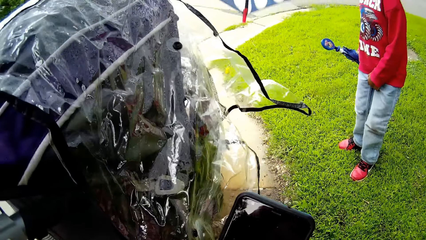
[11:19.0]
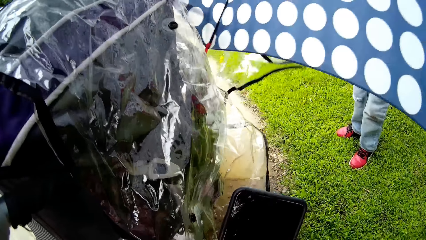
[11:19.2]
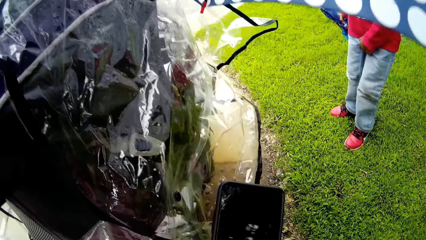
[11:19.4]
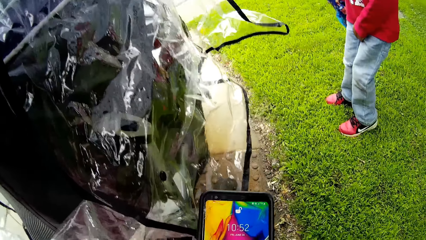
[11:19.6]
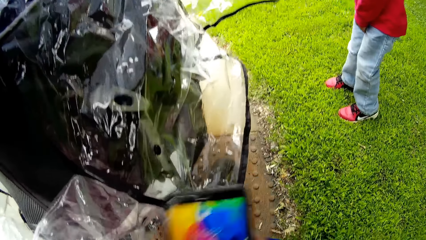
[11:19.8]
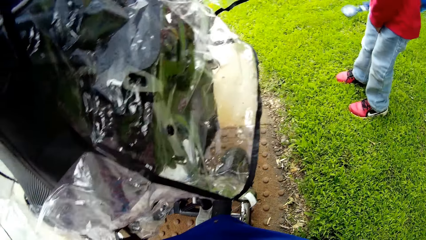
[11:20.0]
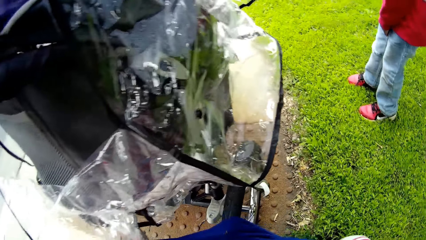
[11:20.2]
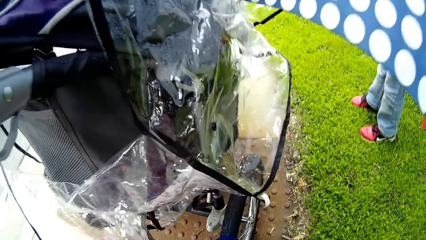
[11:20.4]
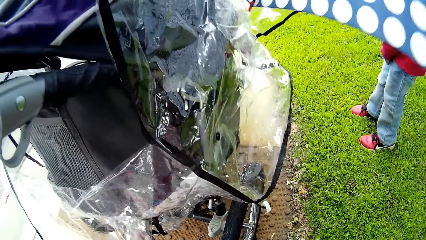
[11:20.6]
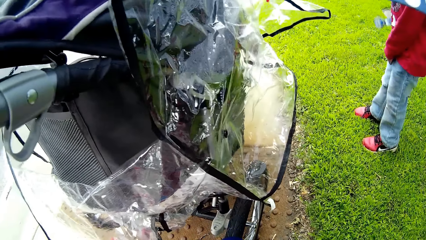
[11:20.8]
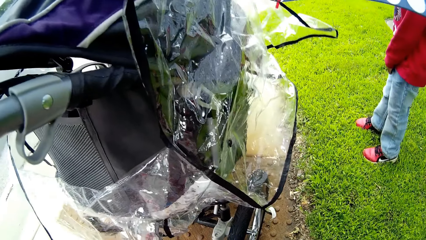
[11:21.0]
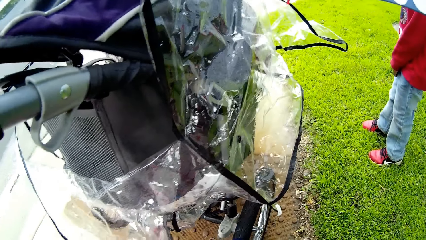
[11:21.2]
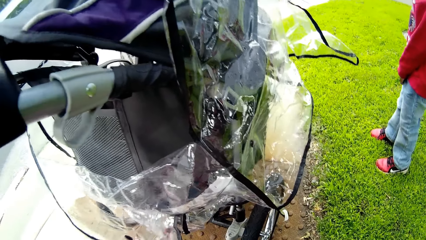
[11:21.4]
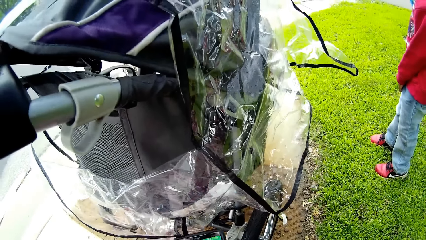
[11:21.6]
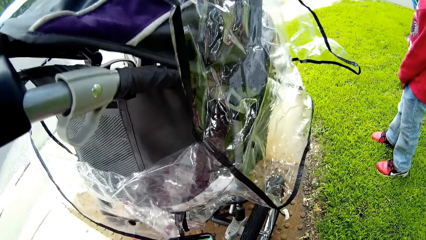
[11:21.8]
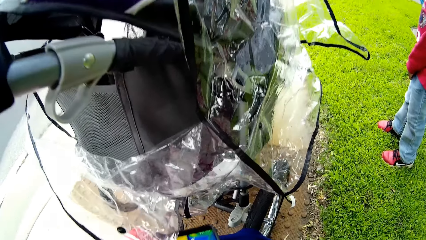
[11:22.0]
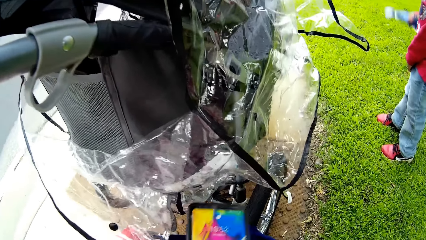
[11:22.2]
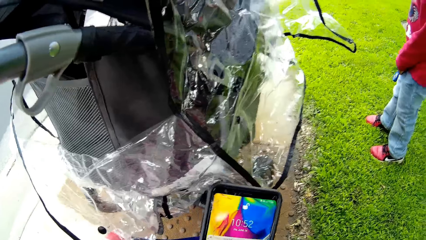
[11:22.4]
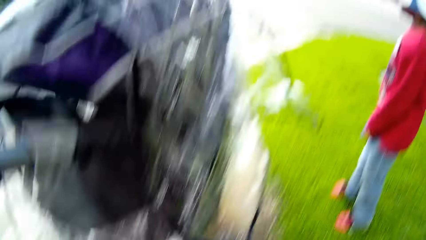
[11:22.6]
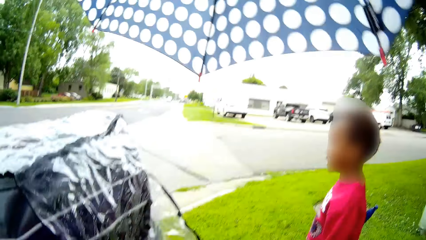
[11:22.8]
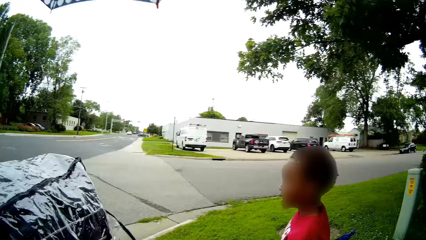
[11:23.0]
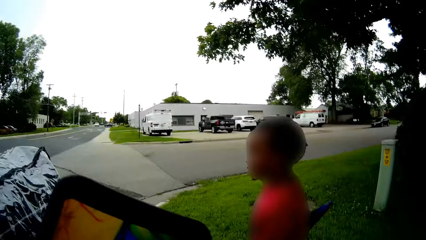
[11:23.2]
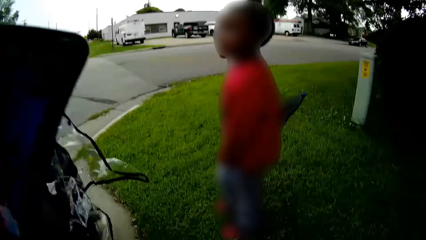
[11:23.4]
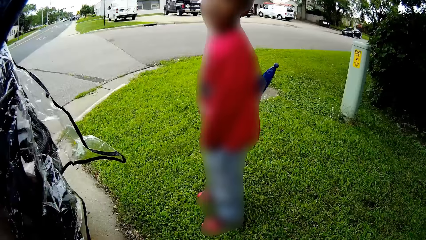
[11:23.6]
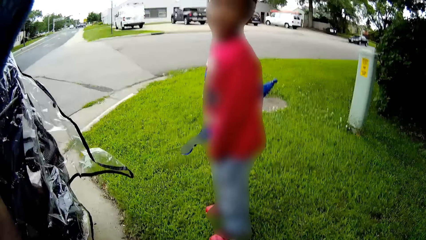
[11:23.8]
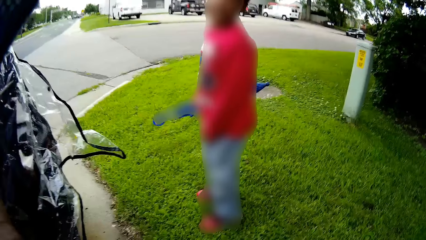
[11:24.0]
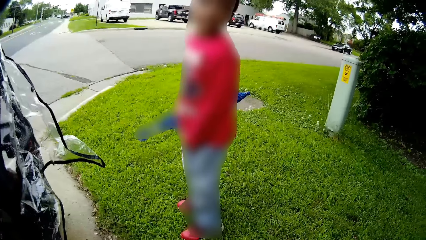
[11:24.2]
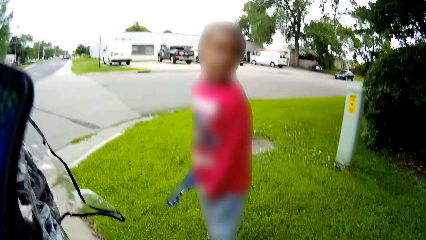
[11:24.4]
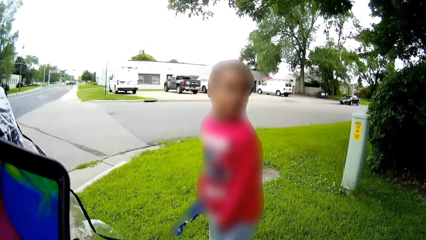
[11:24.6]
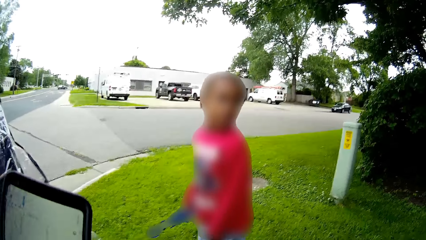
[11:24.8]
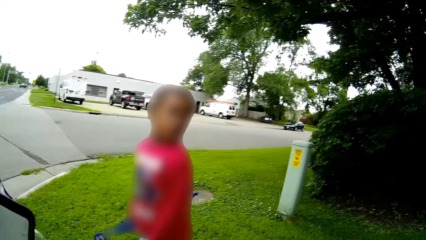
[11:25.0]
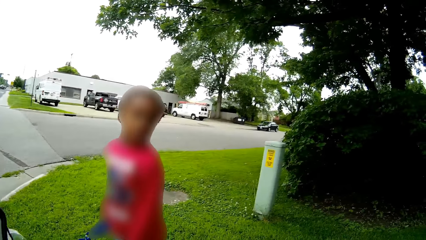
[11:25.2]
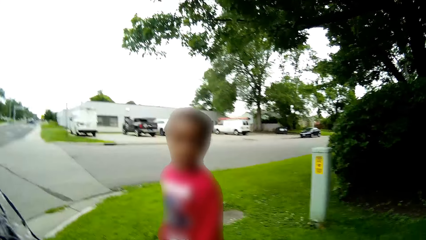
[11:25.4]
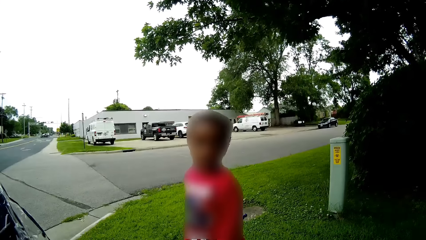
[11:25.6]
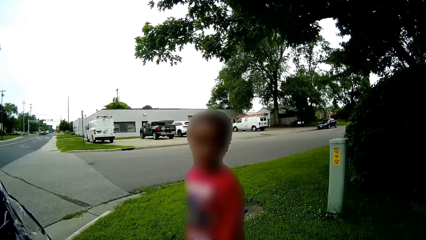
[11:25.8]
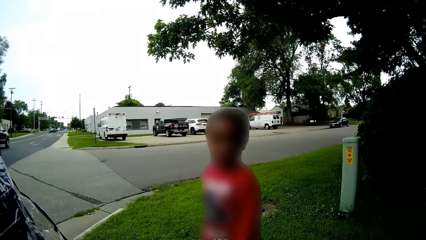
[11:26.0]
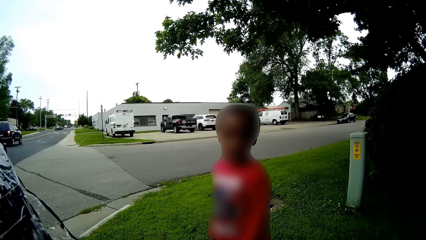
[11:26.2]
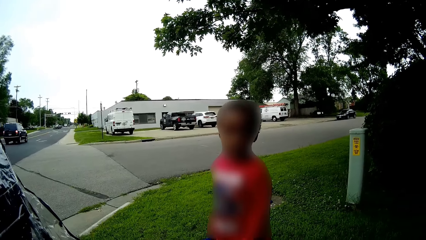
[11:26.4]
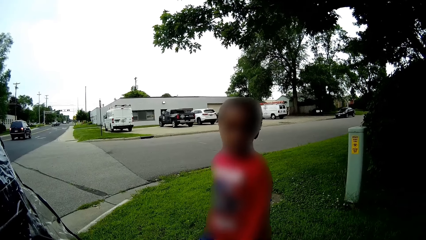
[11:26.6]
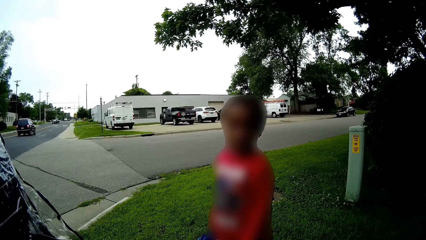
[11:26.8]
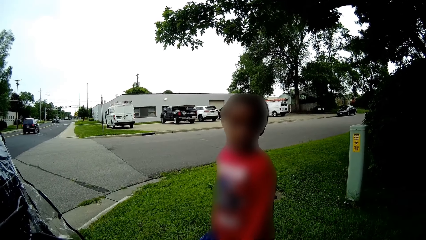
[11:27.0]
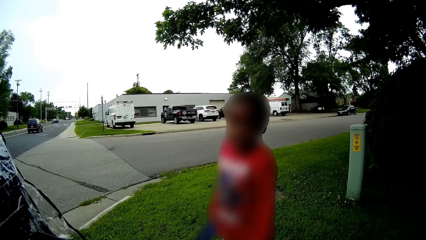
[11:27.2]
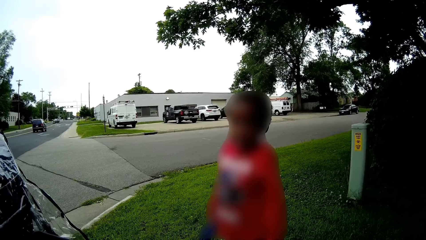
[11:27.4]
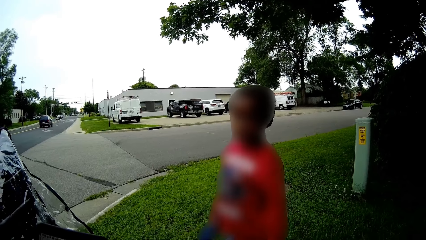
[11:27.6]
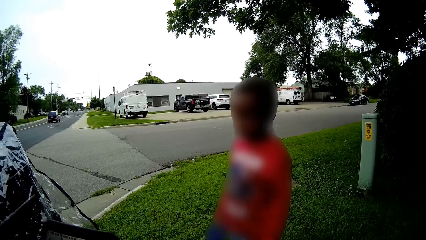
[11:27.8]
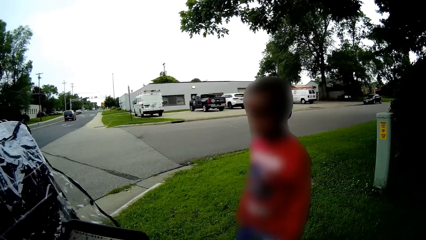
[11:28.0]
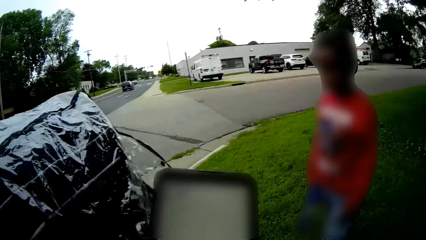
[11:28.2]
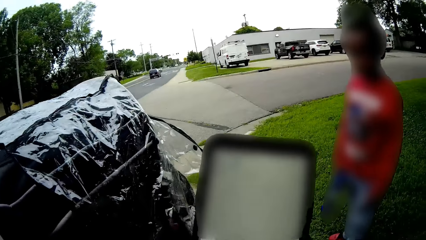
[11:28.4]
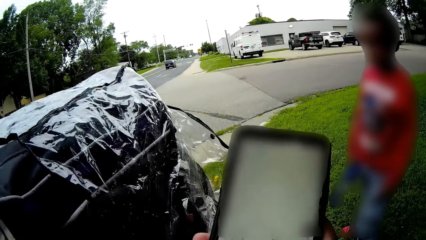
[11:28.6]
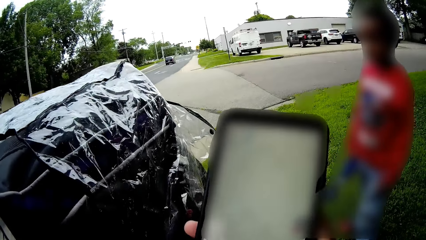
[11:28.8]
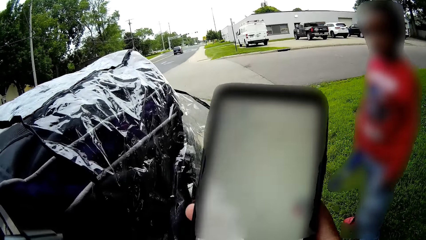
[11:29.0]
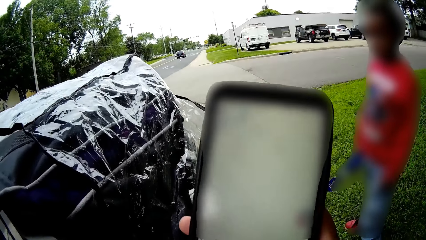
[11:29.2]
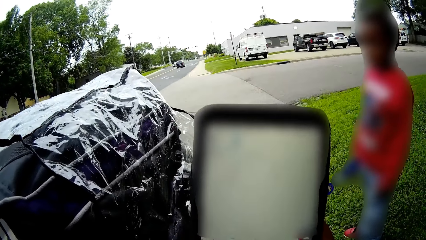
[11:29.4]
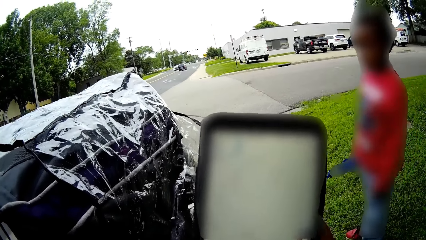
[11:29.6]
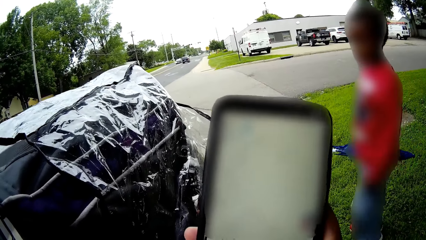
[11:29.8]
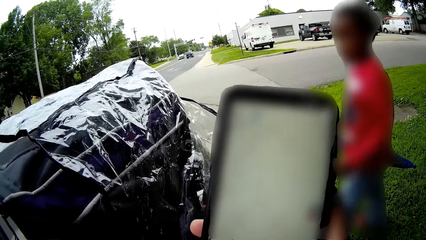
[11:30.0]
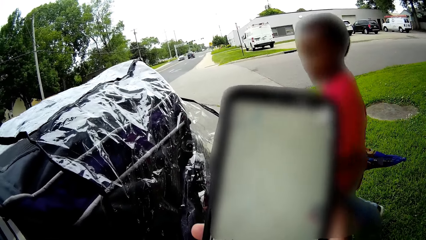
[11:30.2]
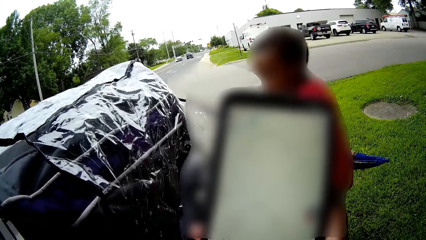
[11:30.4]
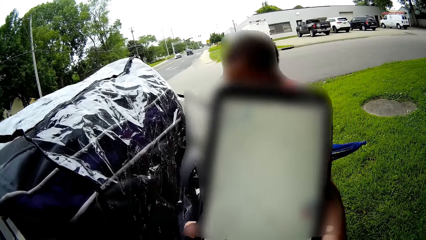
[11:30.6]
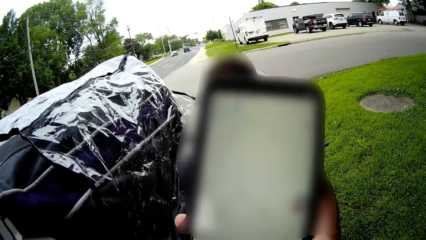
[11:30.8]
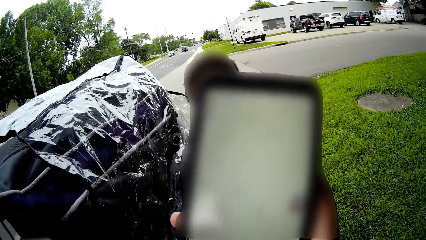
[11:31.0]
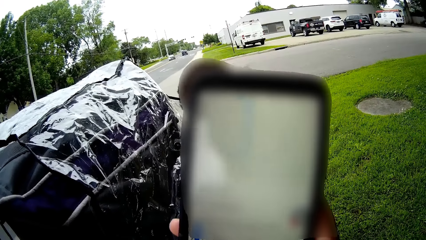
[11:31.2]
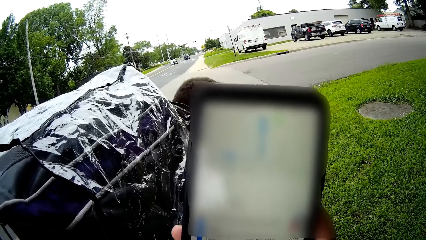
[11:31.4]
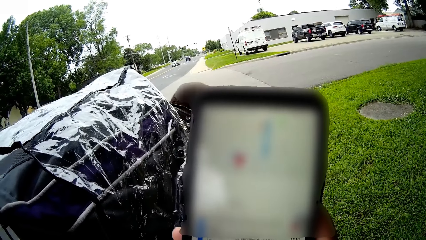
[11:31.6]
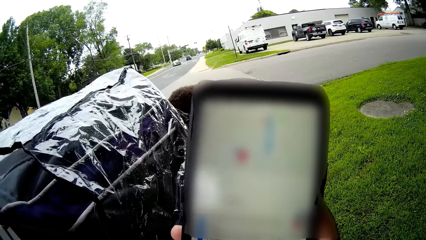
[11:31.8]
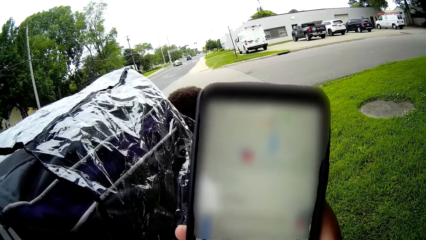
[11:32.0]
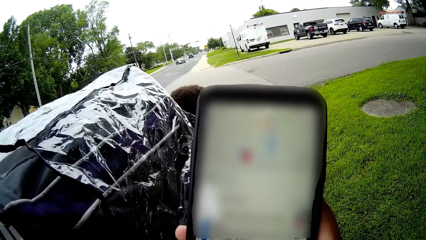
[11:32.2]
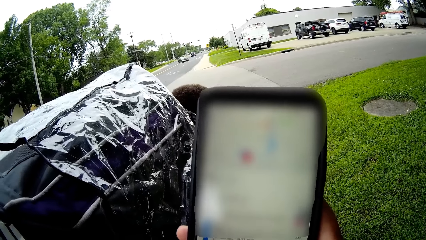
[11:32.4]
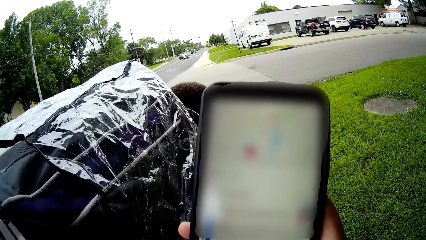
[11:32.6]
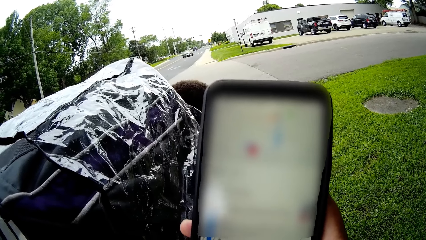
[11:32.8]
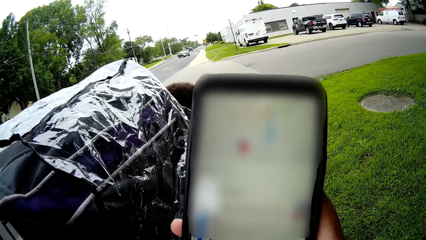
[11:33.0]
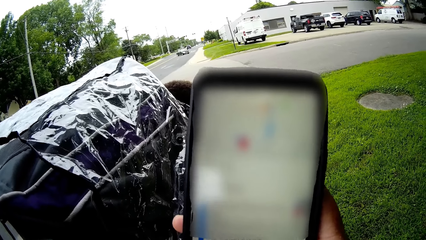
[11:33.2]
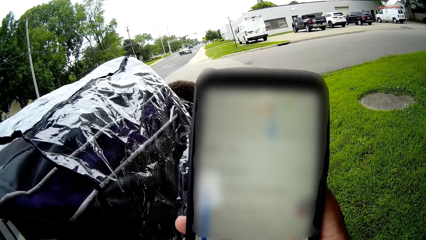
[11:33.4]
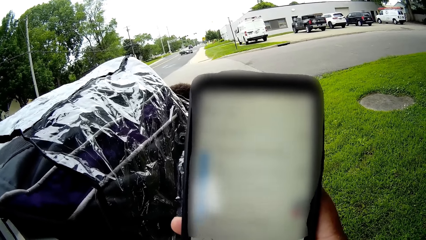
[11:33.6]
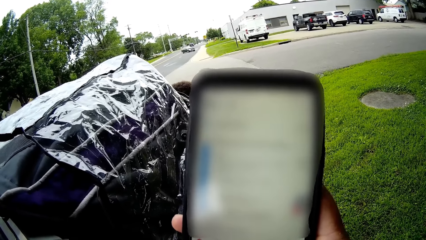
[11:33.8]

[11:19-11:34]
The camera wearer uses a cellphone. They put the cellphone aside. They use the cellphone.
